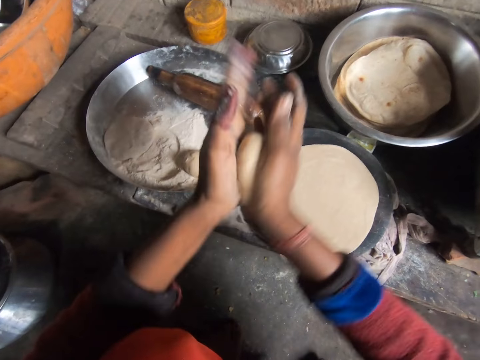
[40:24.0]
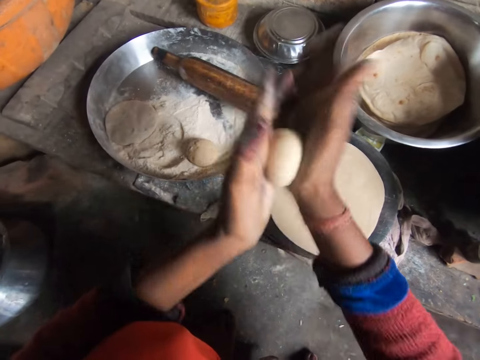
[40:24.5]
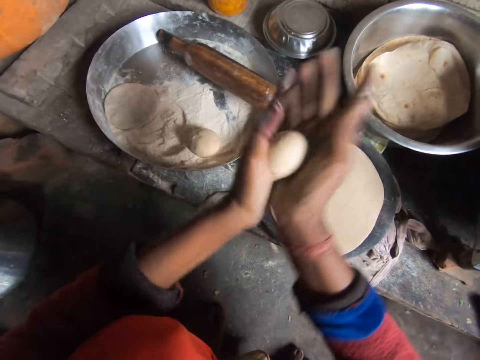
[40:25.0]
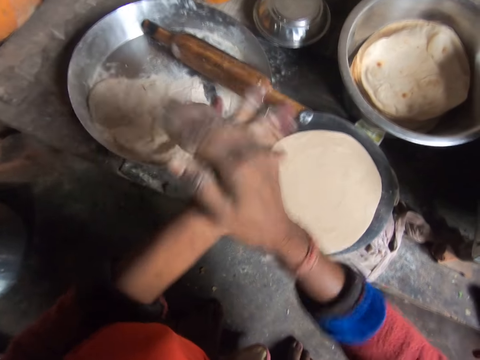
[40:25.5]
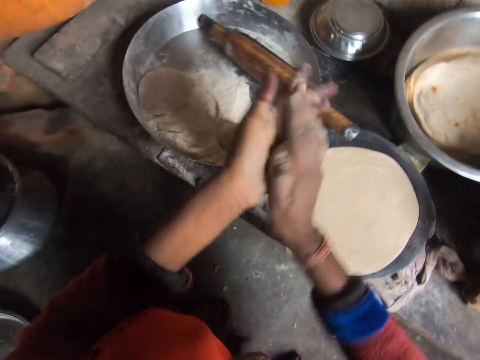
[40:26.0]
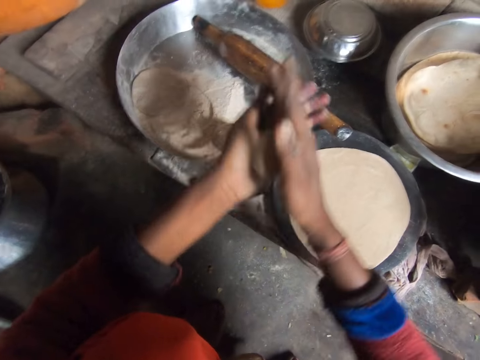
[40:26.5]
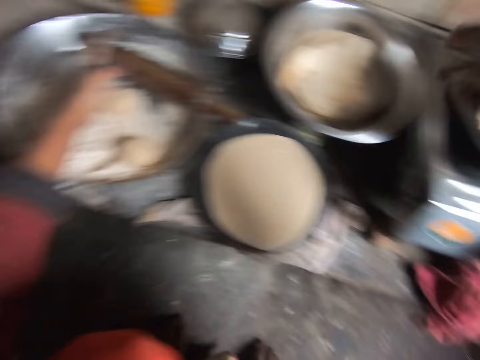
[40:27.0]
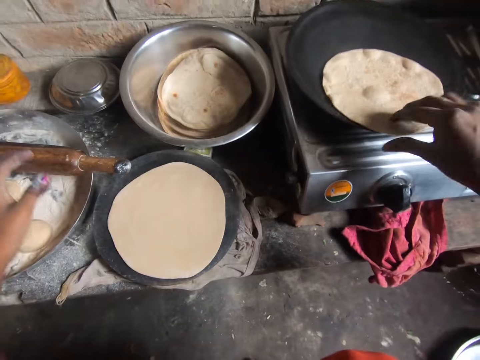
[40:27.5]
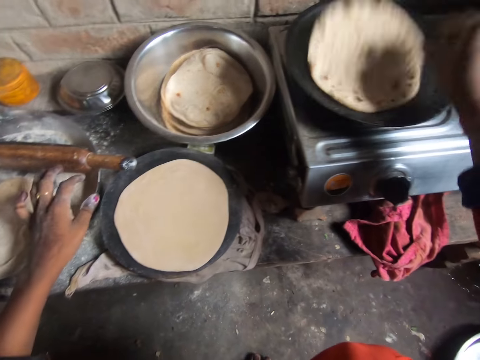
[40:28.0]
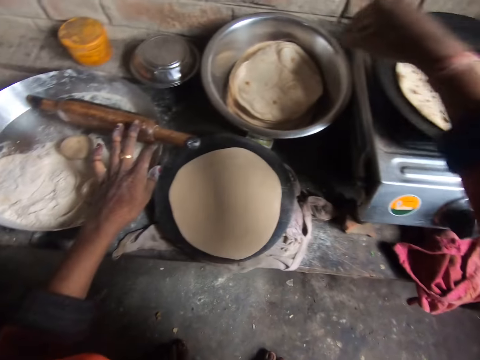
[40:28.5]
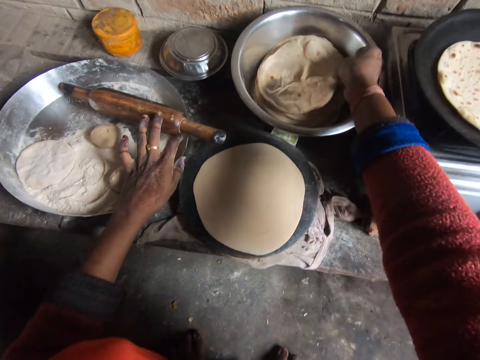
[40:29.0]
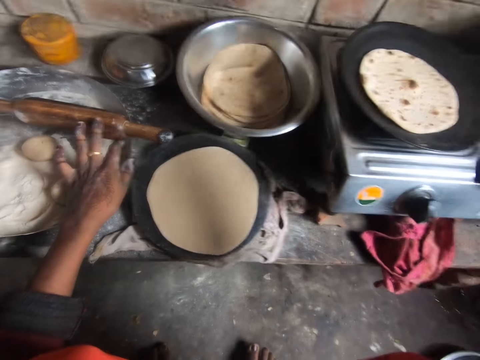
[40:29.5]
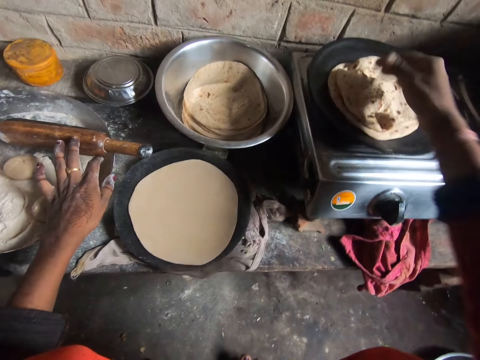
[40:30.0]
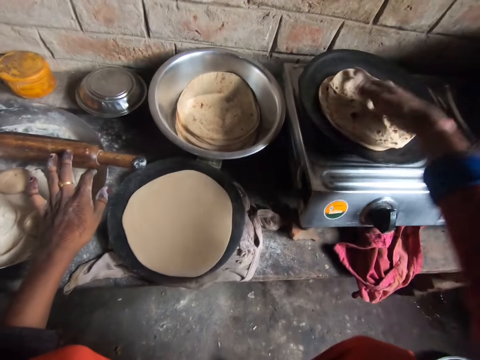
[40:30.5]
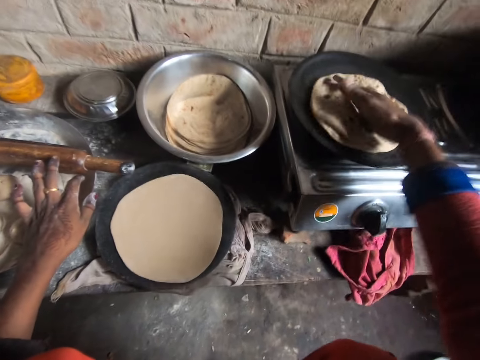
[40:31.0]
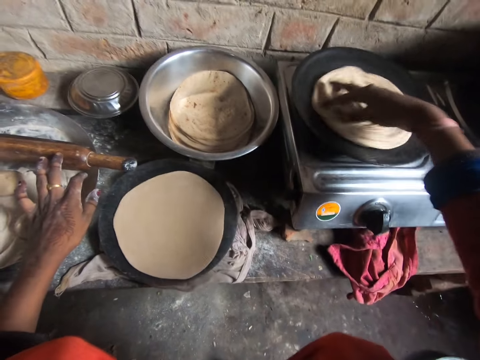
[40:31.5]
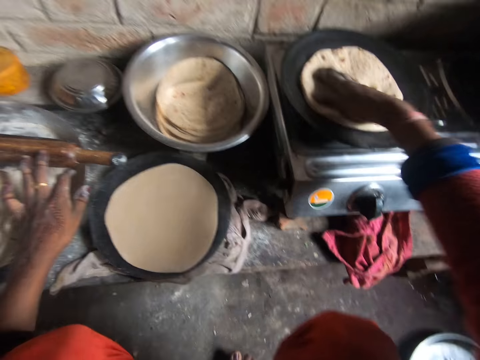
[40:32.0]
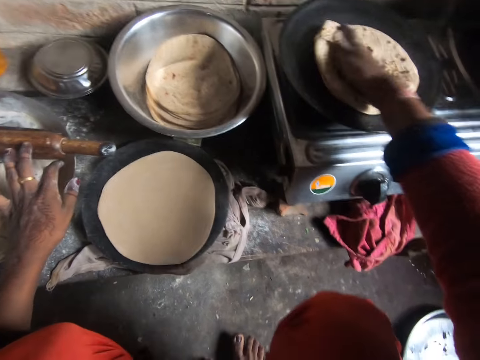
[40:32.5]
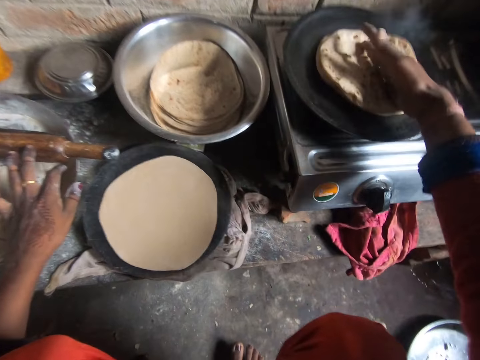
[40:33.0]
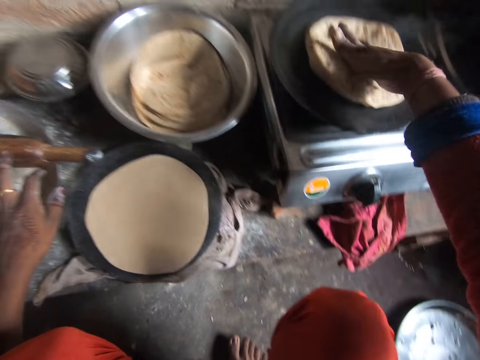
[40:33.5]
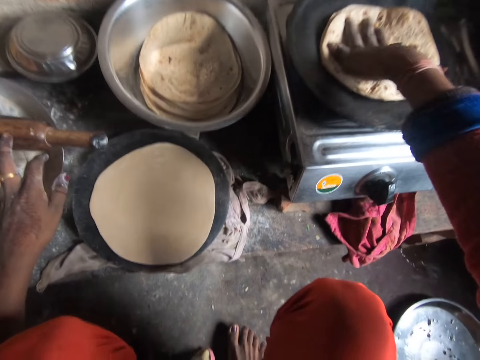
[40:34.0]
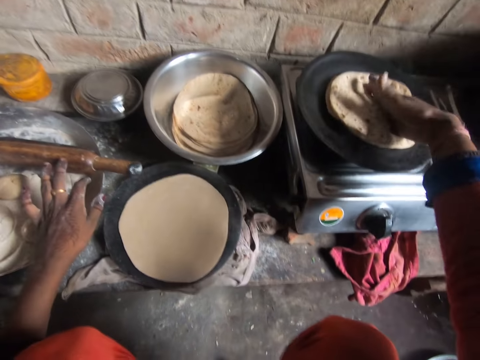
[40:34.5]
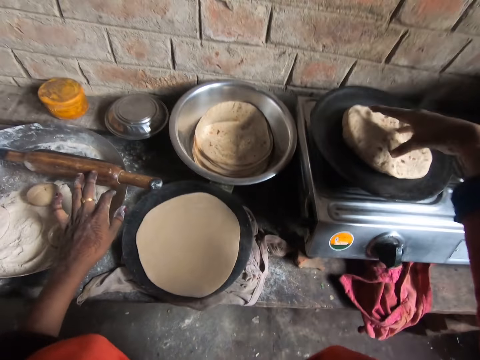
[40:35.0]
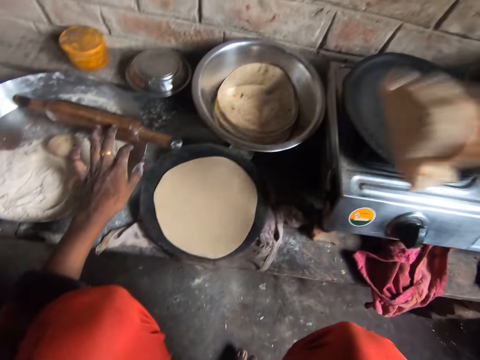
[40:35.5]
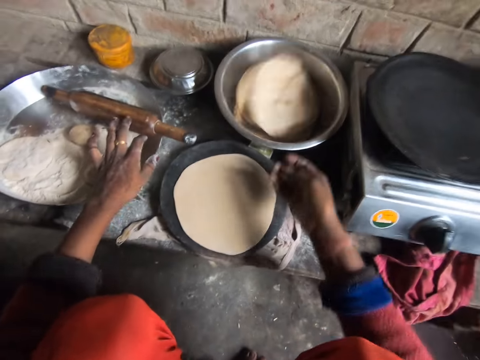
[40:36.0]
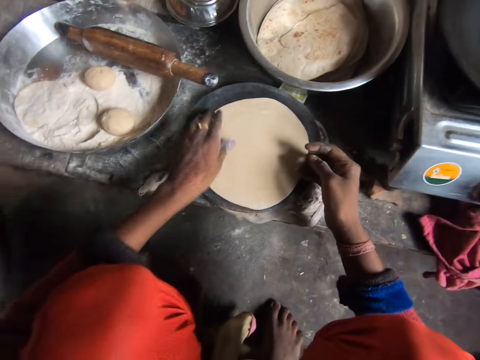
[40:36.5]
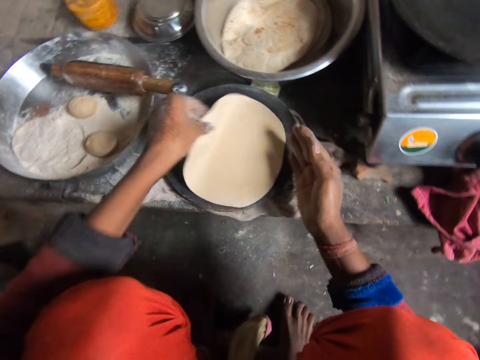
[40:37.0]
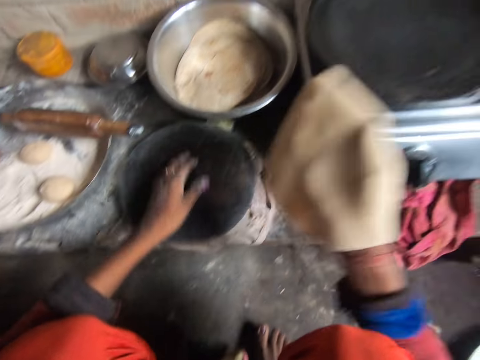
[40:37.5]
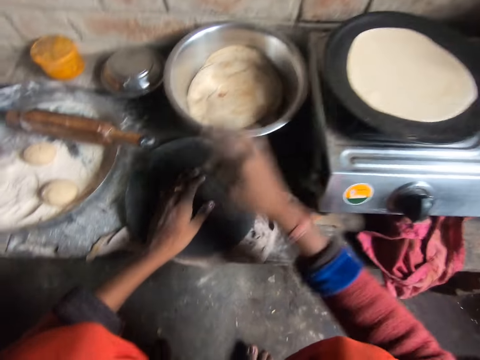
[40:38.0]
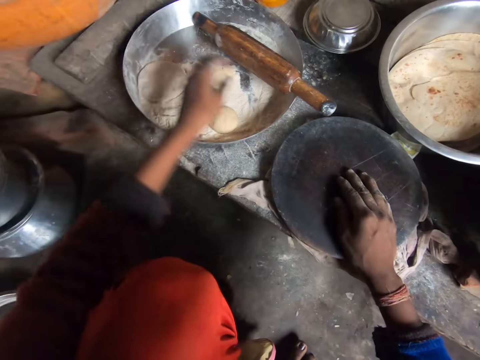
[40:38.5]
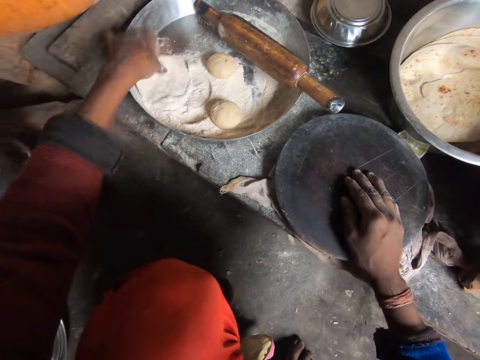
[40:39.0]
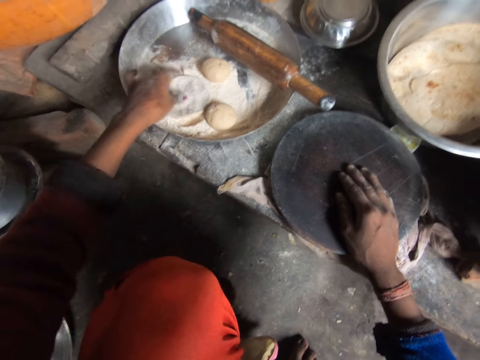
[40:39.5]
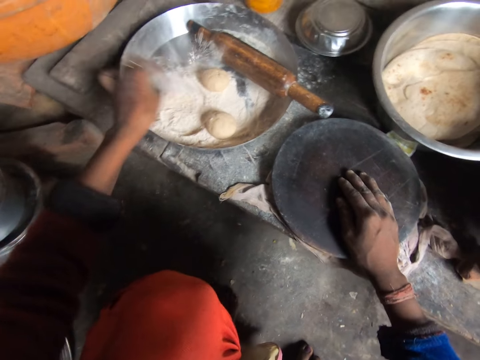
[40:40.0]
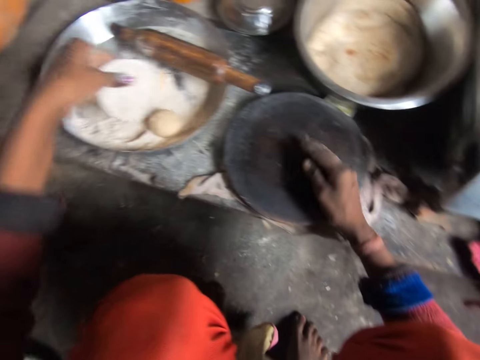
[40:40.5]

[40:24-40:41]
The camera wearer drops the pancake crust in the bowl. She turns the pancake on the frying pan. She picks up the pancake from the bowl. She drops the pancake on the frying pan. She turns the pancakes on the frying pan with her hand. She picks up the pancakes from the frying pan. She drops the pancake in the aluminum bowl. She picks up the pancake crust from the wooden board. She drops the pancake crust on the frying pan. She picks up the pancake crust from the bowl. She adds flour to the pancake crust in her hand.

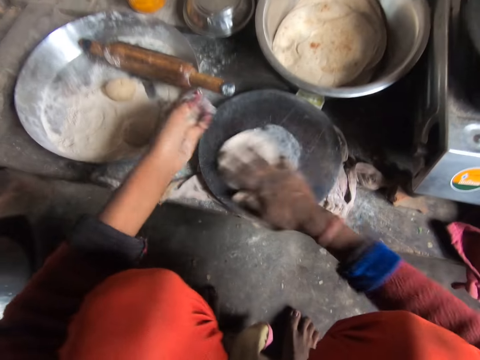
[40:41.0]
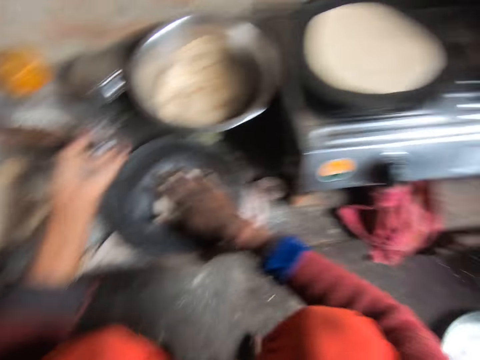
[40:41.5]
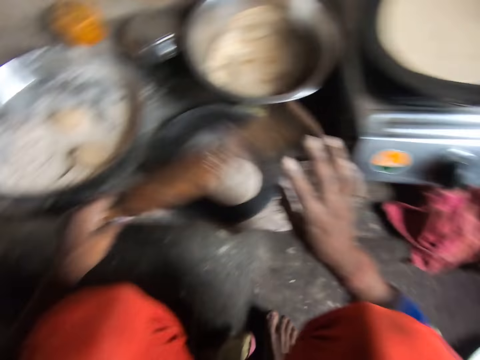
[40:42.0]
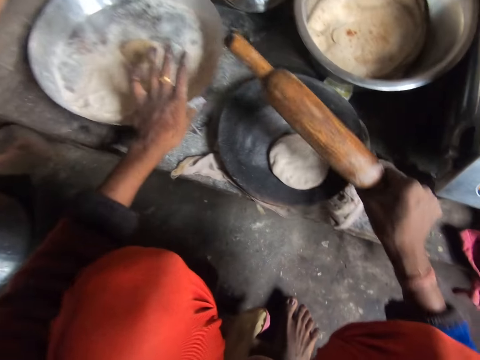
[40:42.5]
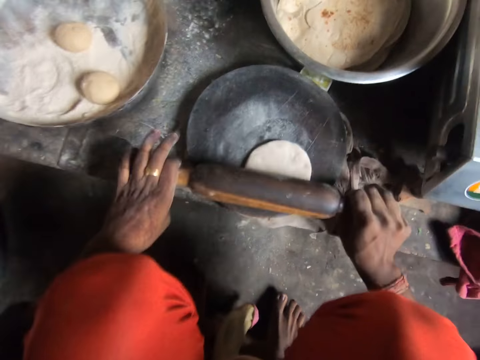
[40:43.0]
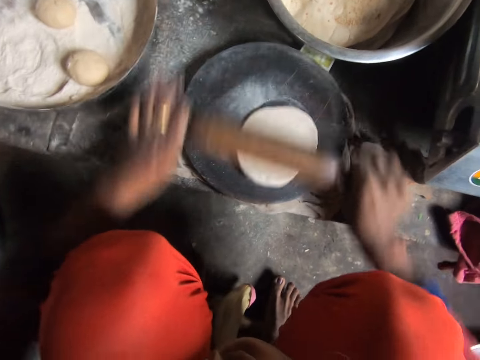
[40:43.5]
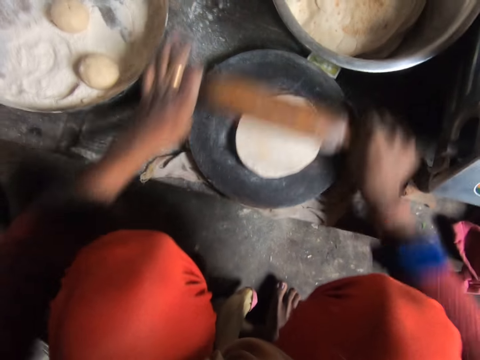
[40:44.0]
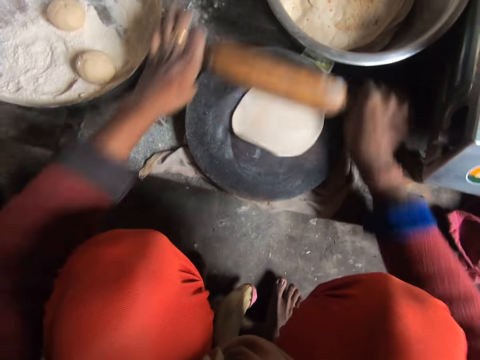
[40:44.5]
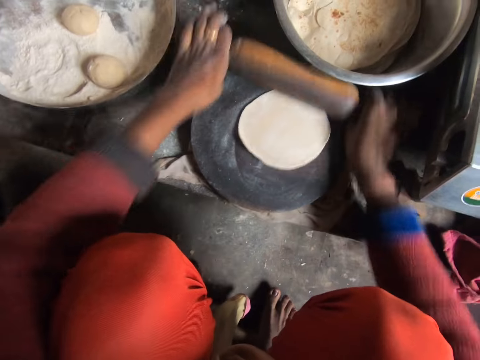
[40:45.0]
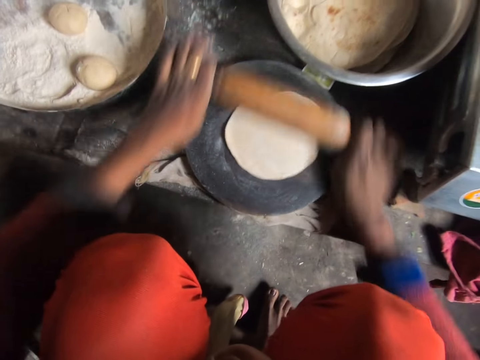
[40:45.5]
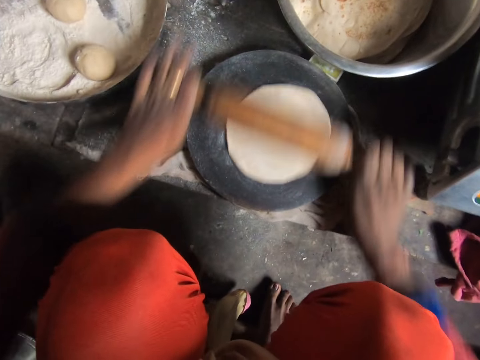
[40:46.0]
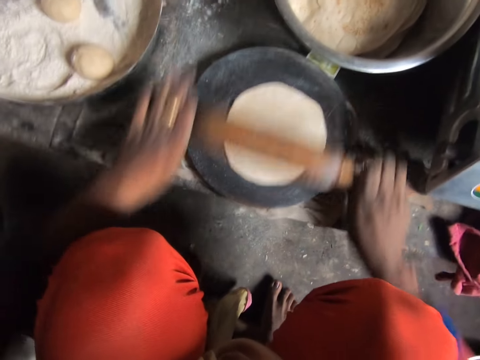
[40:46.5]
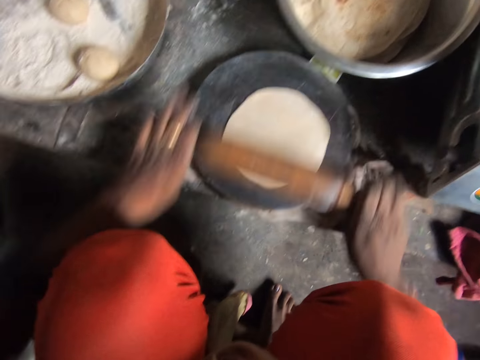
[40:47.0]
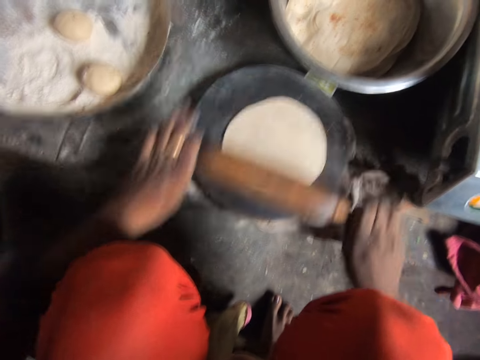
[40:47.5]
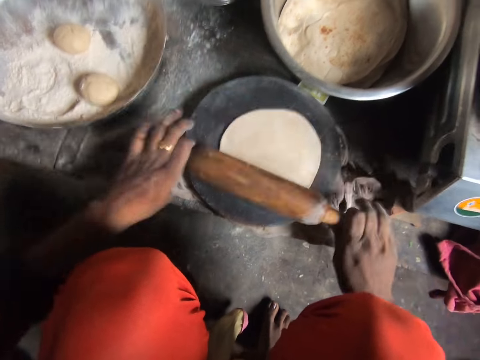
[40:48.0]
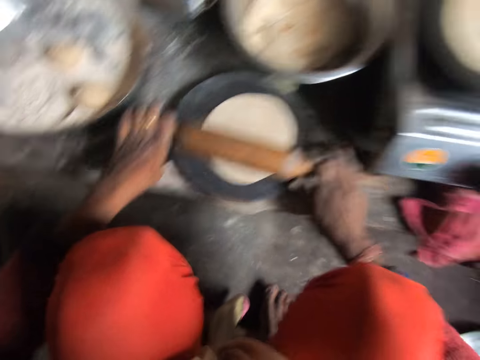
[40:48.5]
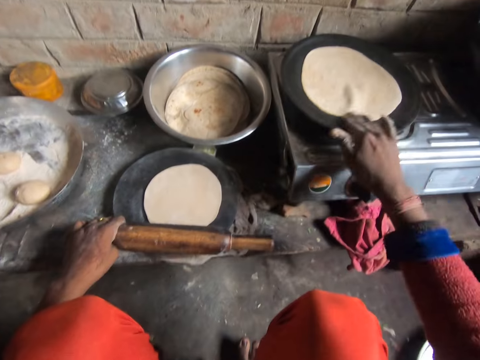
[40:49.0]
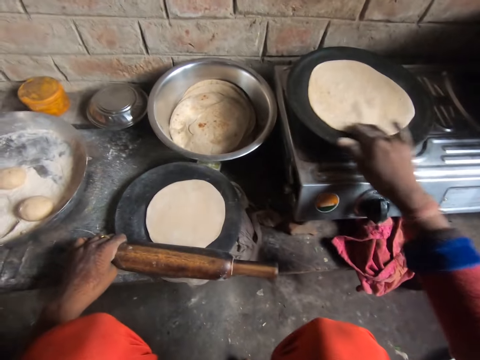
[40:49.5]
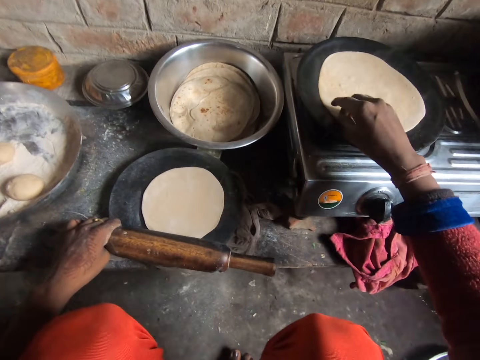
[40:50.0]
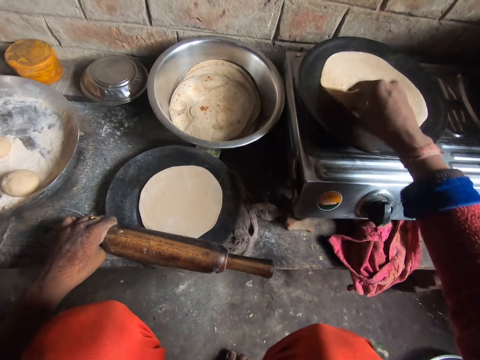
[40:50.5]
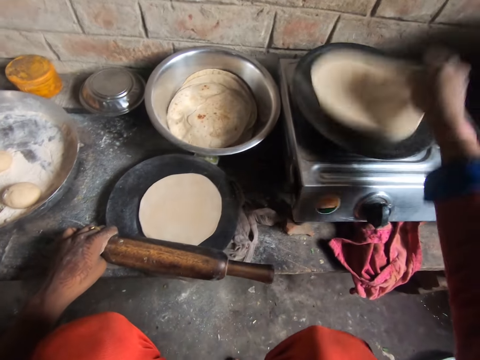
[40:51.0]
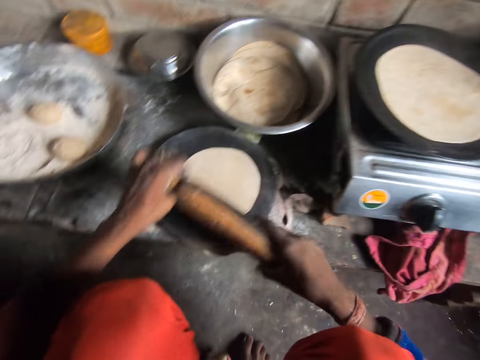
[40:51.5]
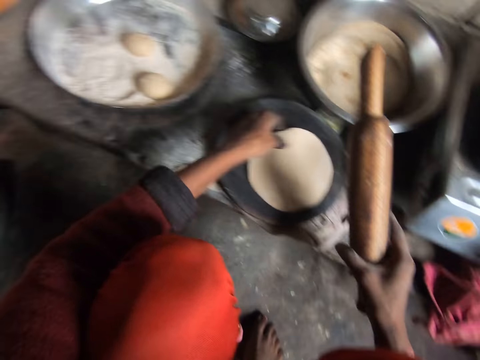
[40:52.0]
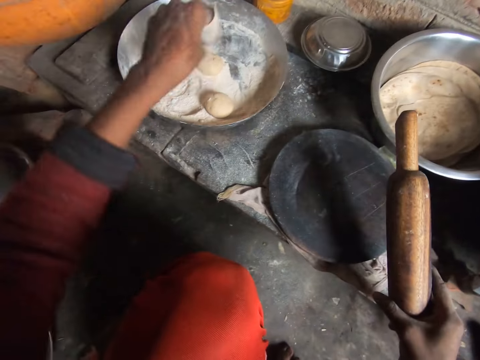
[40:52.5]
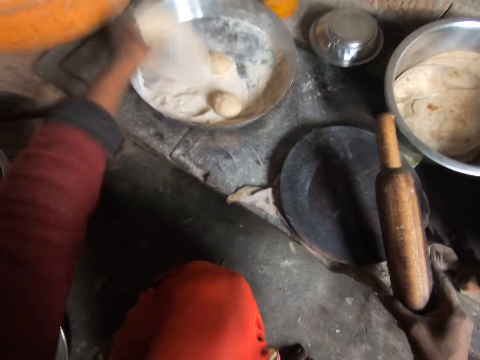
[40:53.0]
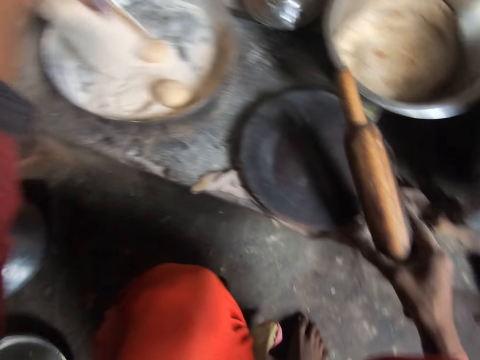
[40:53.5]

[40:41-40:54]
The camera wearer drops the pancake crust on the wooden board. She turns the pancake crust on the wooden board. She picks up the rolling pin. She moves the bowl on the cabinet. She rolls out the pancake crust on the wooden board with the rolling pin. She turns the pancake or flatbread on the frying pan. She picks up the flatbread on the flat pan. She picks up the pancake crust from the bowl. She holds the rolling pin. She picks up the flatbread on the flat pan. She adds flour to the pancake crust in her hand. She puts the flatbread in the tray.
